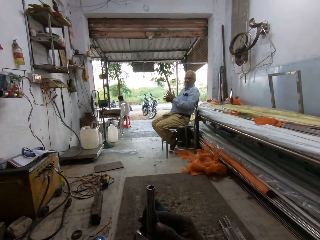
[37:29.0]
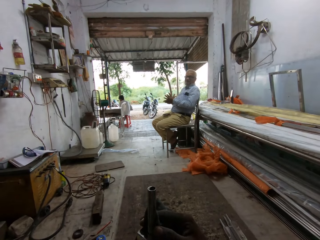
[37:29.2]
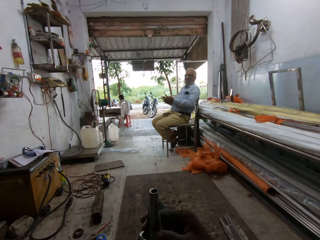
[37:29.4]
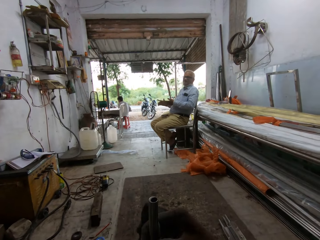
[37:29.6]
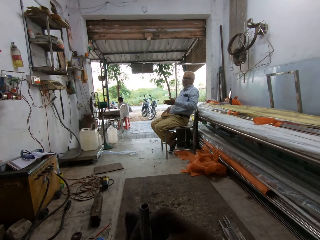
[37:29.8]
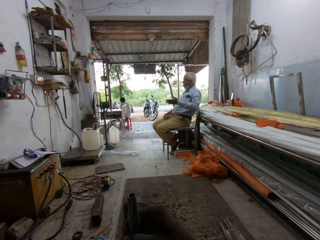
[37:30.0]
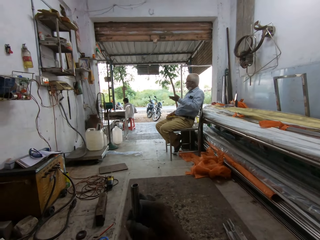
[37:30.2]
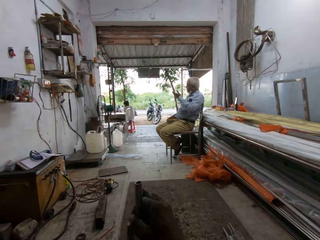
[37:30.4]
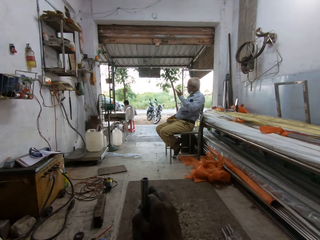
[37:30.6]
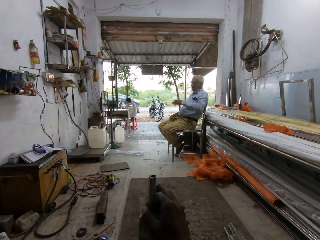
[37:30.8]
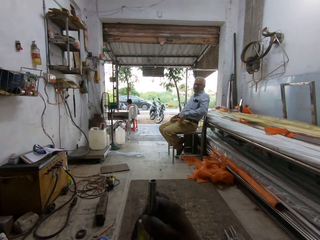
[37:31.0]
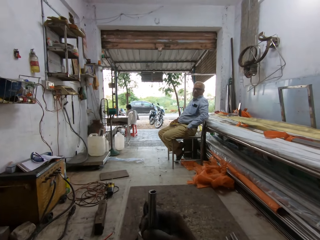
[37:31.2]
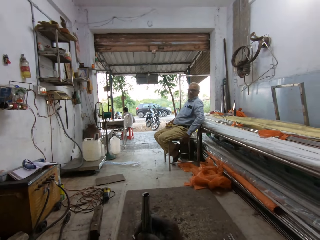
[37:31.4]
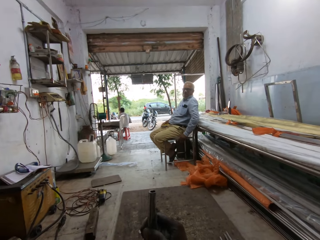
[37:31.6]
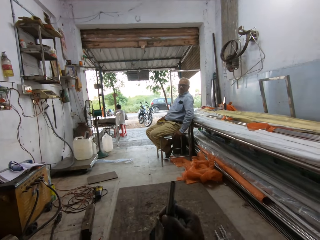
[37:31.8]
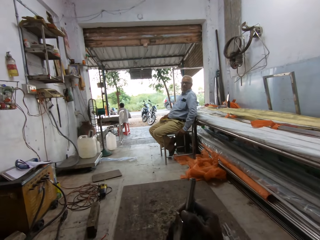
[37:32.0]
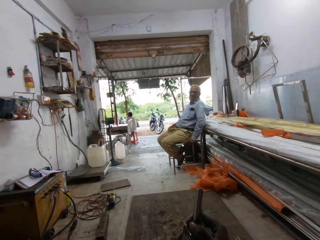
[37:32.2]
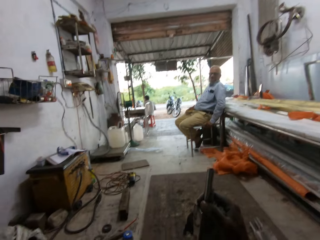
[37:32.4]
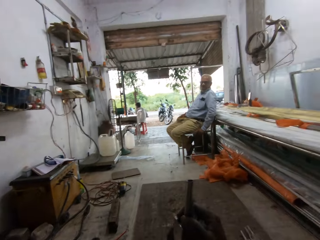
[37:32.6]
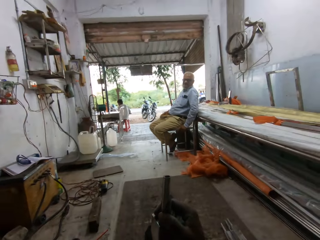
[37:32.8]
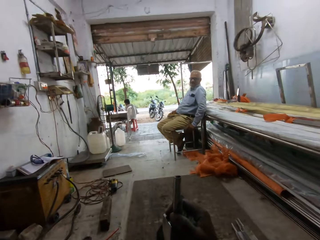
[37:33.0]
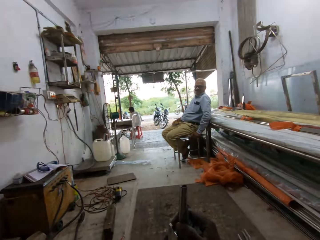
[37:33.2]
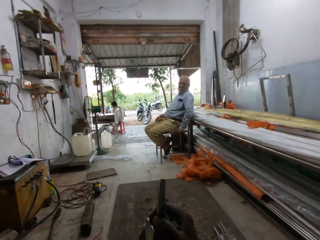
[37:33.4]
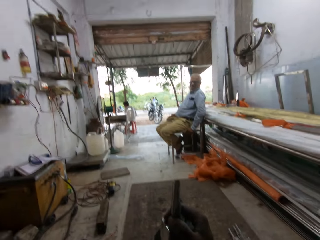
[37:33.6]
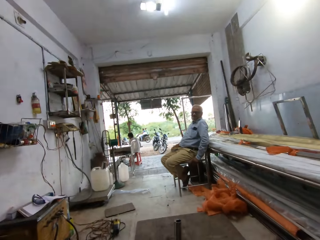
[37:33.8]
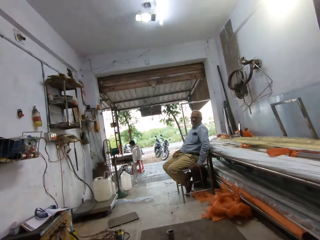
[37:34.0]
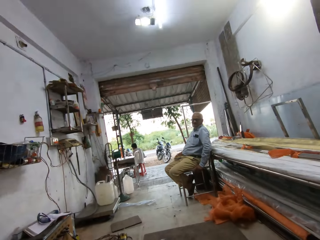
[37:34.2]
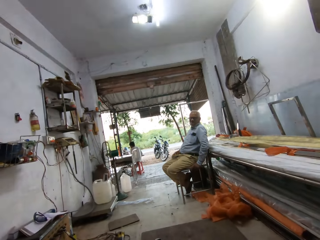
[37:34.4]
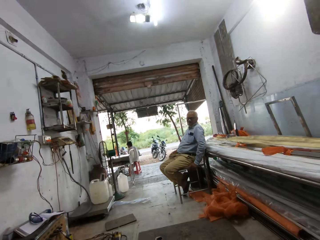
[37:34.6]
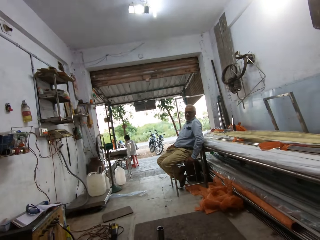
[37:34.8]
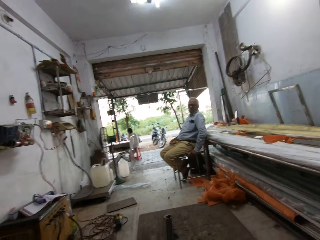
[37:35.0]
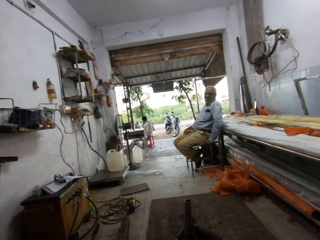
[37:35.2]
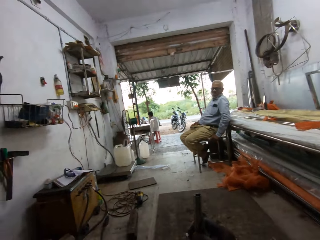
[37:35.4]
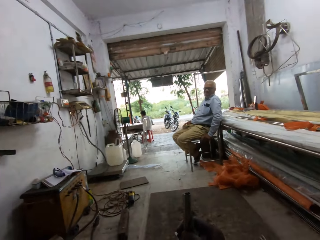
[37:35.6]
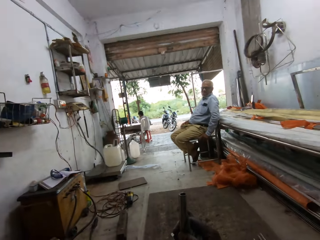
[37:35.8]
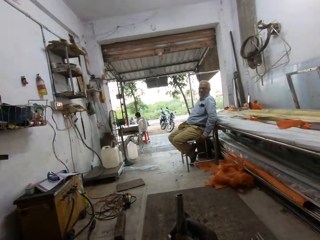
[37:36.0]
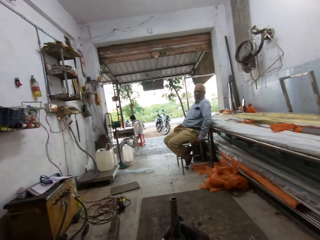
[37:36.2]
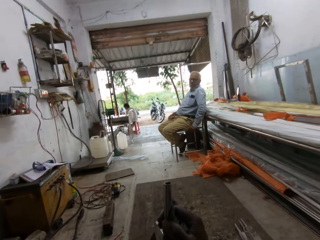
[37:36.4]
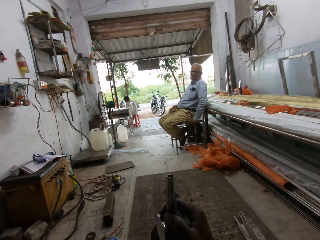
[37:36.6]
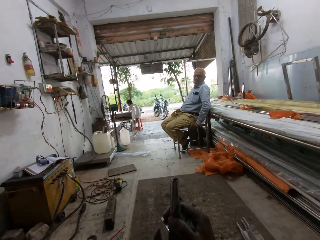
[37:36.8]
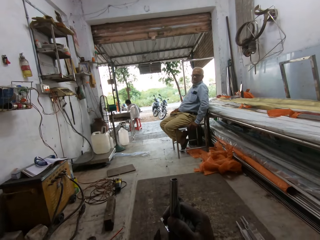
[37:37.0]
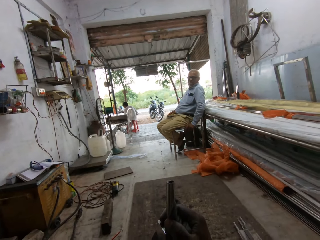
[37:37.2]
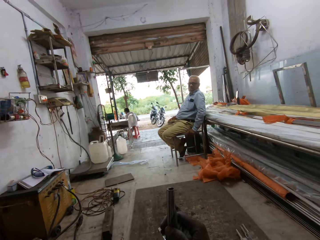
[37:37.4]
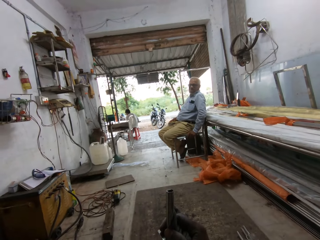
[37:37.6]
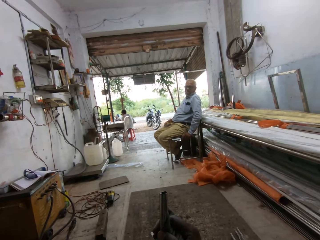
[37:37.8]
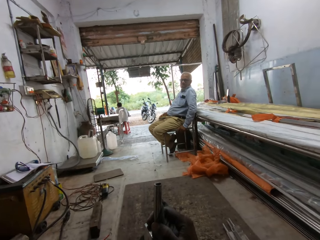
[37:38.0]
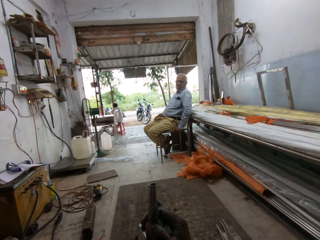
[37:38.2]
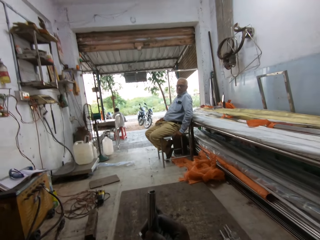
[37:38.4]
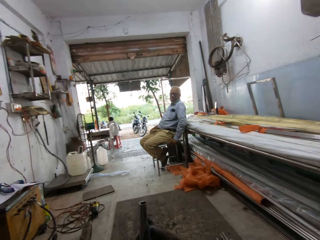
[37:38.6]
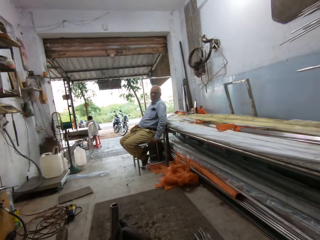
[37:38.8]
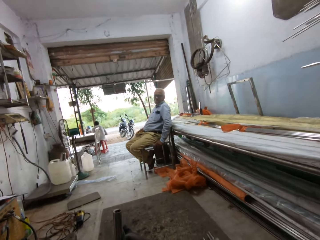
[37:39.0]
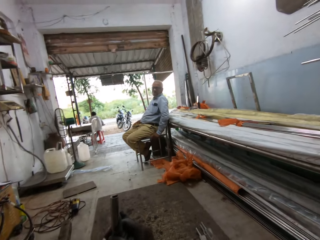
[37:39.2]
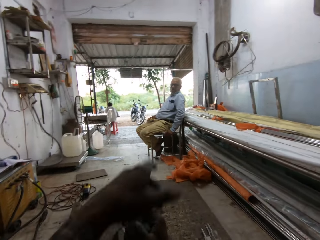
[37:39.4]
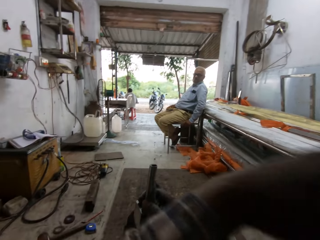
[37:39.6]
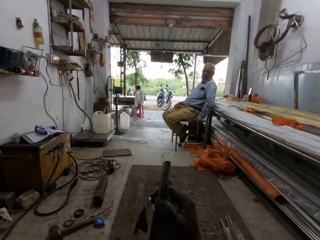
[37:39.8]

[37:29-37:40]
A man talks to the camera wearer. The camera wearer talks to the man. They talk to the man again.

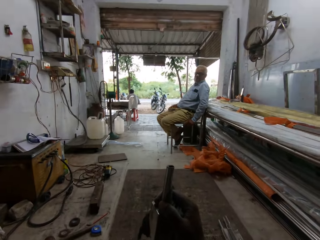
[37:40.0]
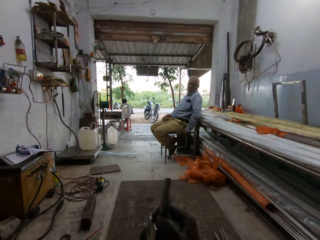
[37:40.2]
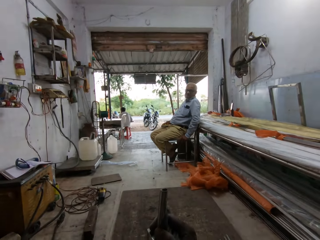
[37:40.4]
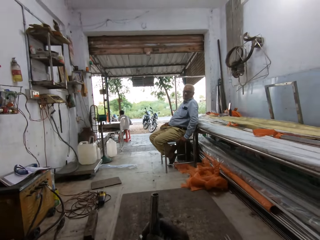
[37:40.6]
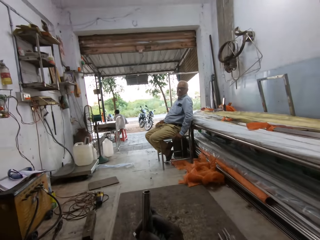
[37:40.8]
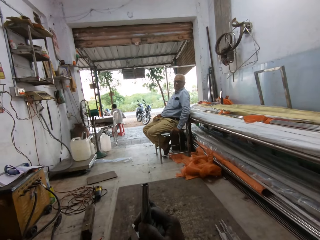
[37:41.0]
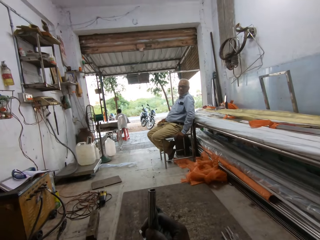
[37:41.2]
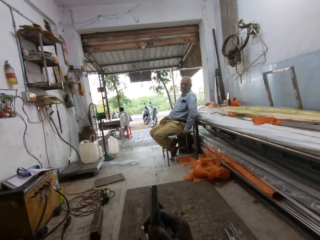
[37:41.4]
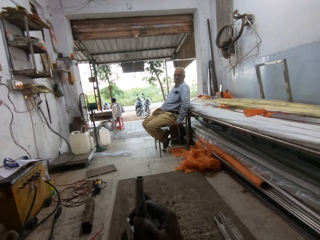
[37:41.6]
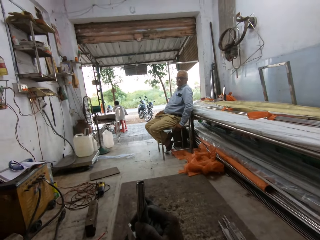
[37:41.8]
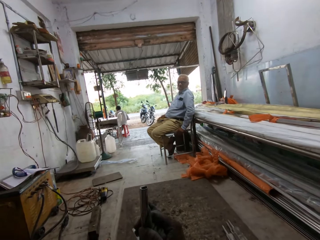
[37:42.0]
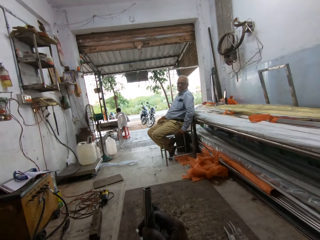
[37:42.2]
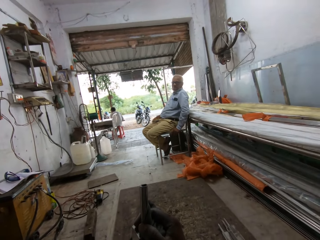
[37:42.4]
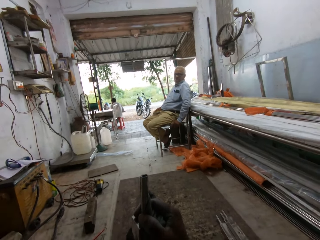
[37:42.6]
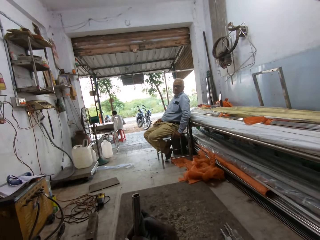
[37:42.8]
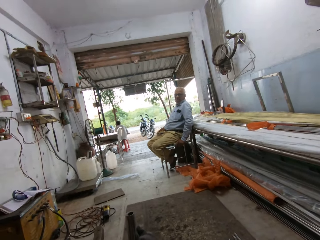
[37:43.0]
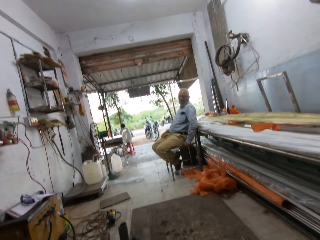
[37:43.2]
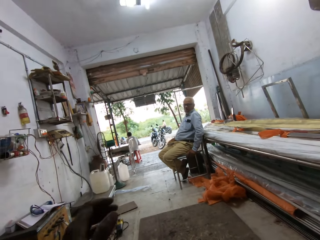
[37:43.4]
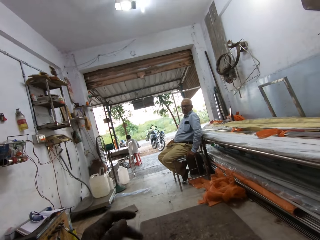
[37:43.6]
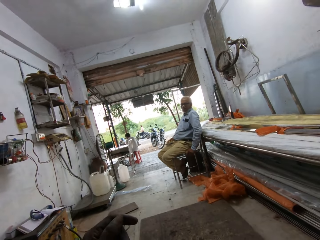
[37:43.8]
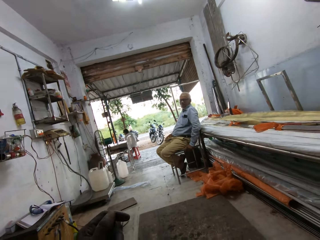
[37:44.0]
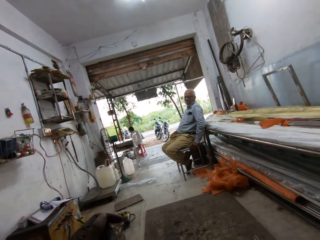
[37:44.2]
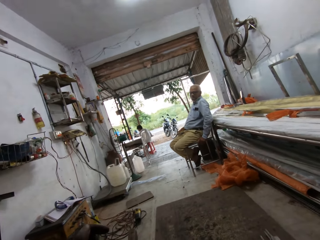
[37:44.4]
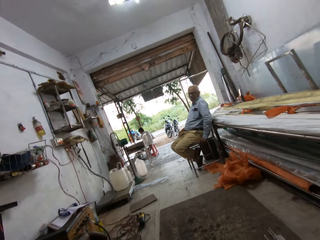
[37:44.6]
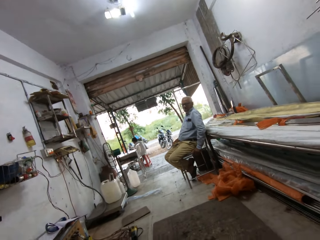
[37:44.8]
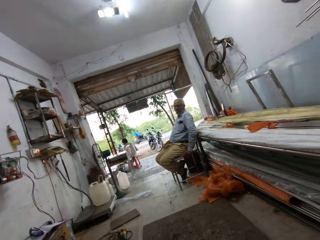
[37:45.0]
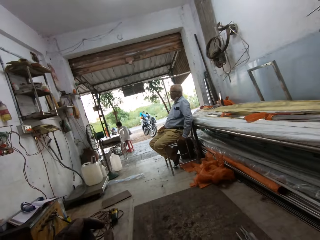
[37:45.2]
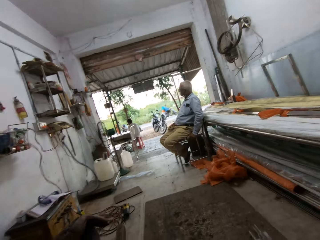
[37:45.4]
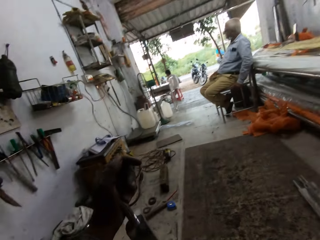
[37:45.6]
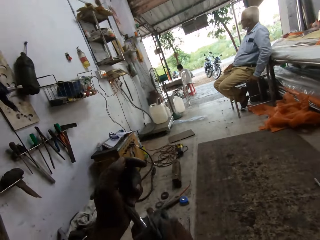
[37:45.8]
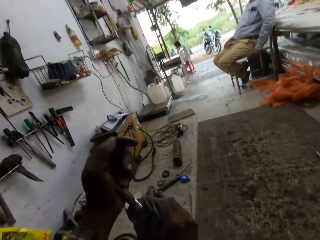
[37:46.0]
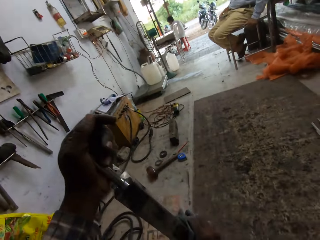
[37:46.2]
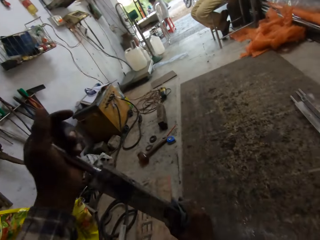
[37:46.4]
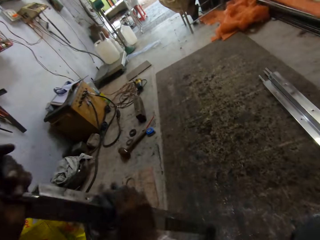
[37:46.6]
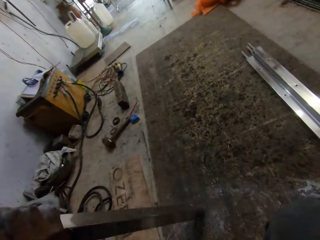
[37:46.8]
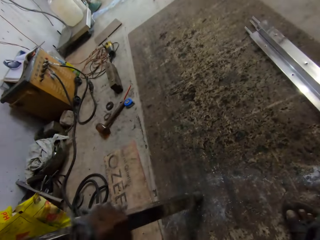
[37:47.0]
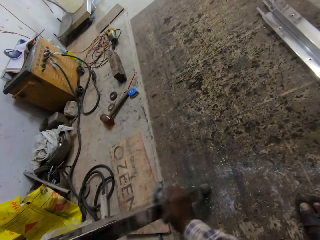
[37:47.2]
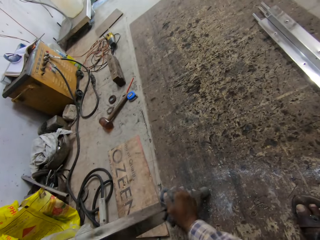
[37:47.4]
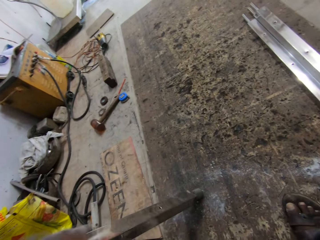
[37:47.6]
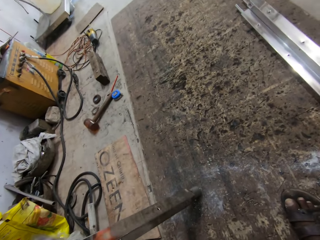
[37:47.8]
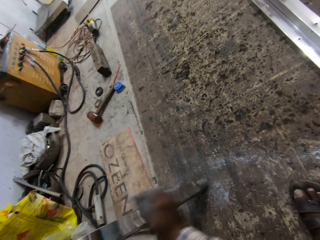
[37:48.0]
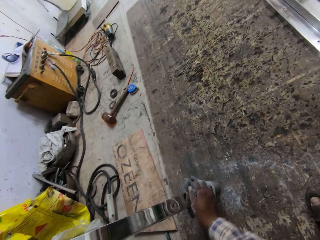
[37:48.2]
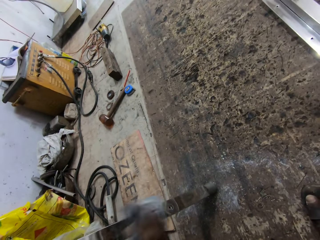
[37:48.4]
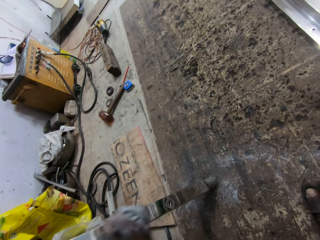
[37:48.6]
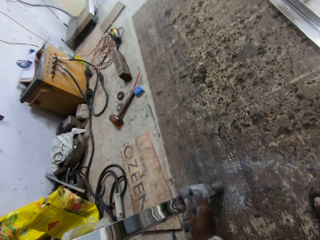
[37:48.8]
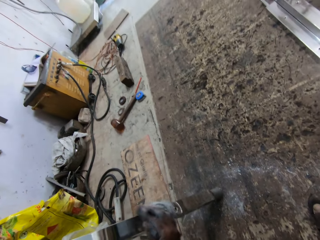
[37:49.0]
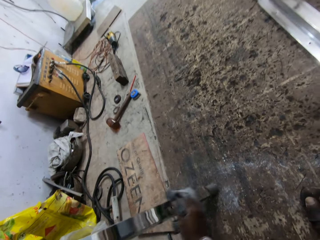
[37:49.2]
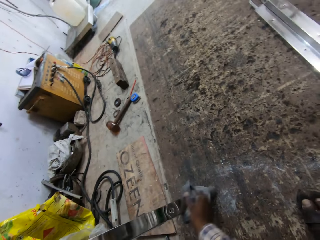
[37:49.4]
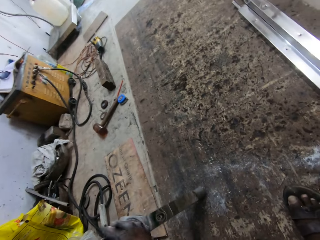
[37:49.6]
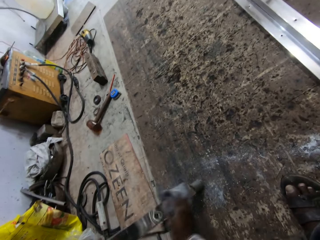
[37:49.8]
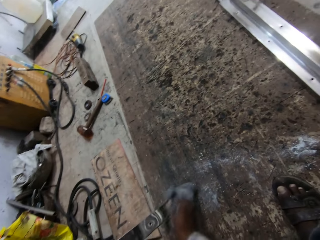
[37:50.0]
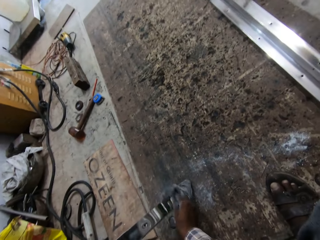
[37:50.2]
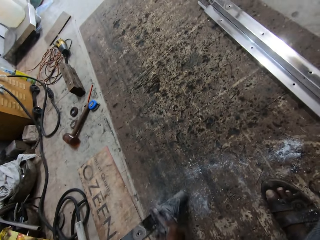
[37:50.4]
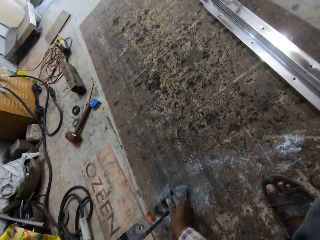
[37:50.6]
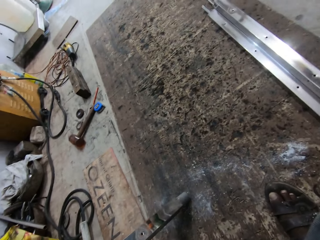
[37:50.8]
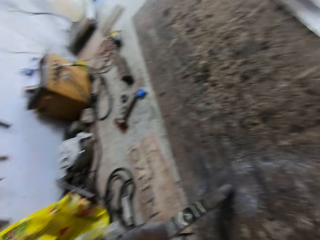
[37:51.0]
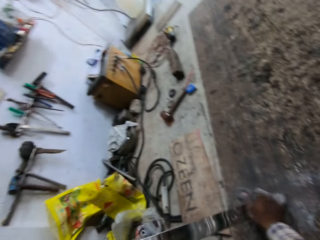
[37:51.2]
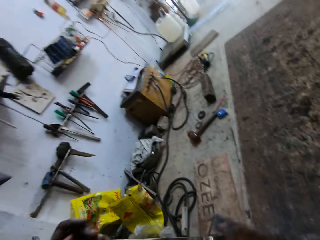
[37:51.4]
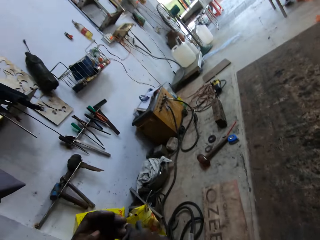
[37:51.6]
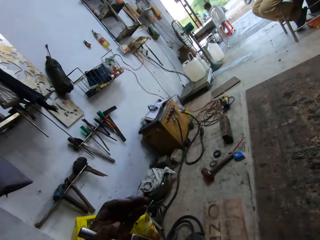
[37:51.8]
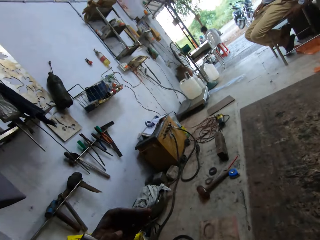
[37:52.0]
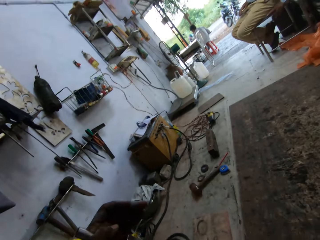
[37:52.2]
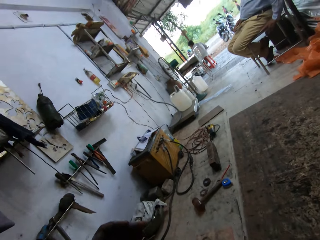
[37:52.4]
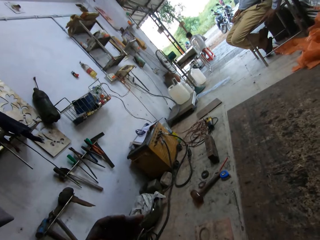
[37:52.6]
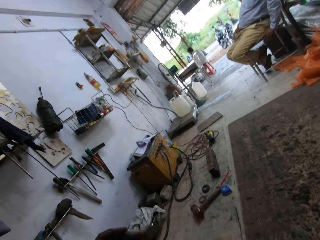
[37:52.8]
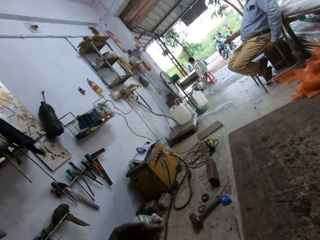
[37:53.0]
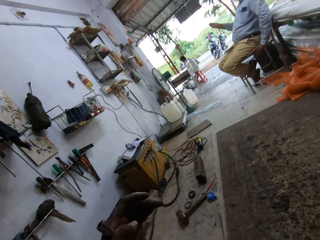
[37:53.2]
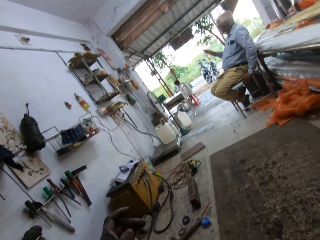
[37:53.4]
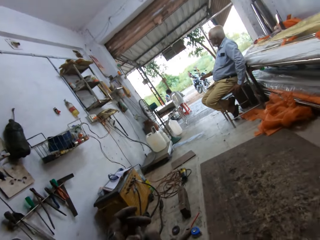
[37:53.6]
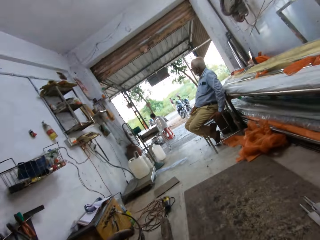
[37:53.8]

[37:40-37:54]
The camera wearer talks to a man. He holds the metal pole with his left hand. He cleans the metal pole in his left hand with the rags or towel in his right hand. He wipes the metal with the towel again.
